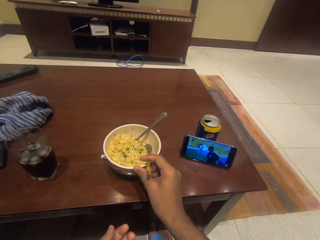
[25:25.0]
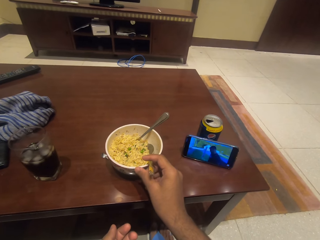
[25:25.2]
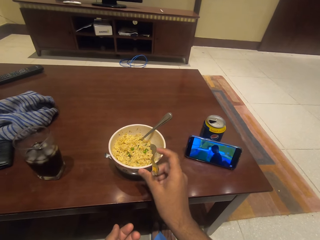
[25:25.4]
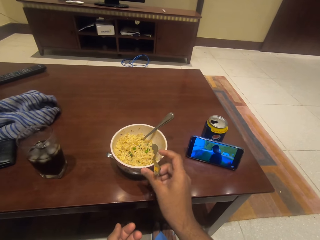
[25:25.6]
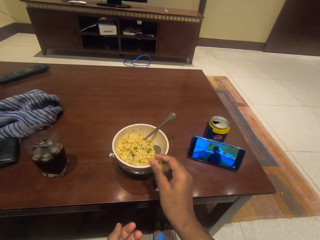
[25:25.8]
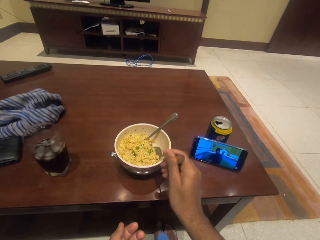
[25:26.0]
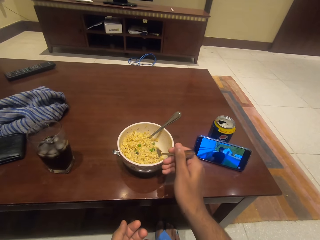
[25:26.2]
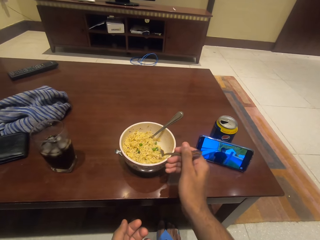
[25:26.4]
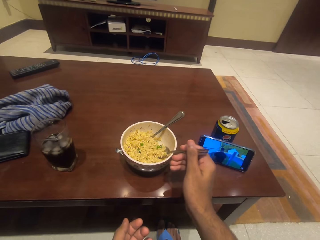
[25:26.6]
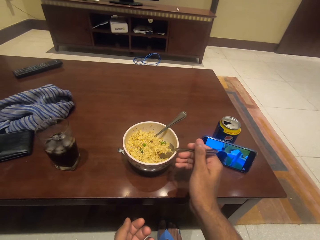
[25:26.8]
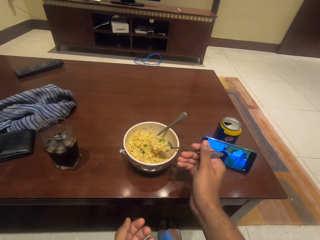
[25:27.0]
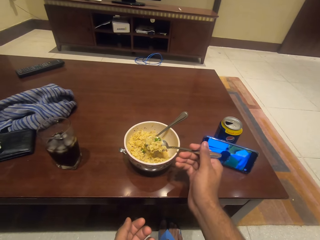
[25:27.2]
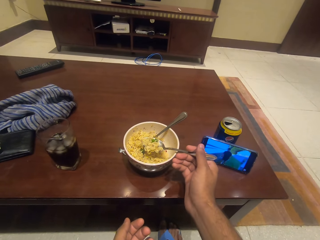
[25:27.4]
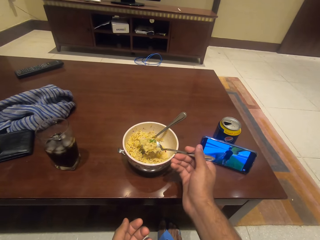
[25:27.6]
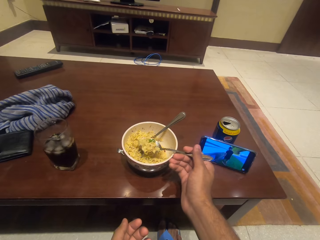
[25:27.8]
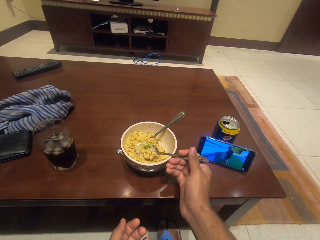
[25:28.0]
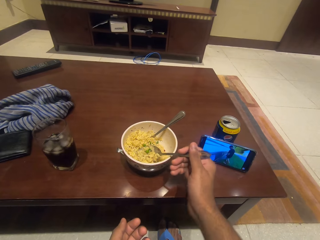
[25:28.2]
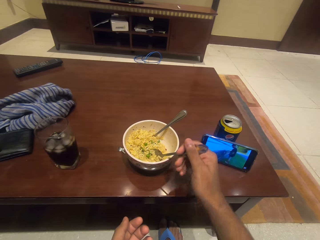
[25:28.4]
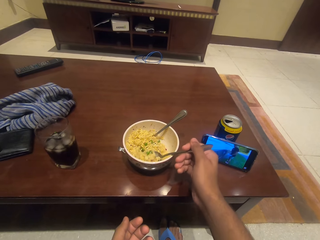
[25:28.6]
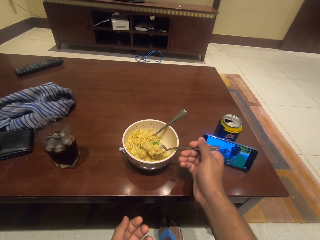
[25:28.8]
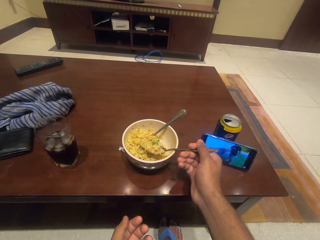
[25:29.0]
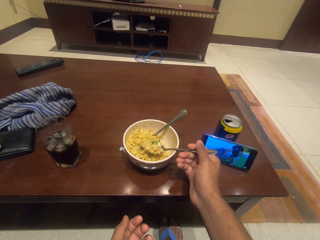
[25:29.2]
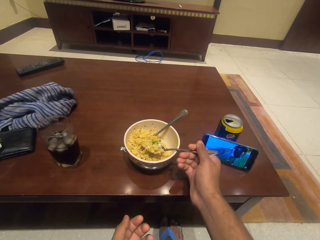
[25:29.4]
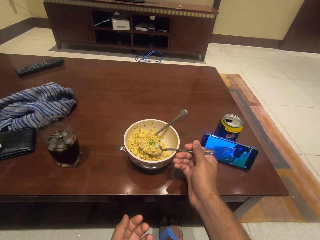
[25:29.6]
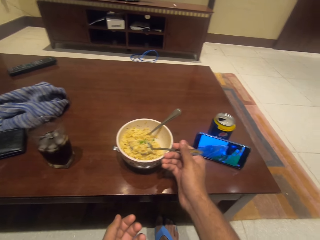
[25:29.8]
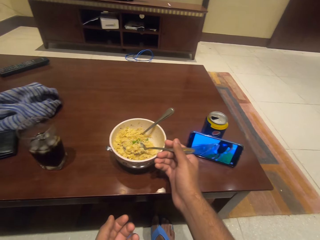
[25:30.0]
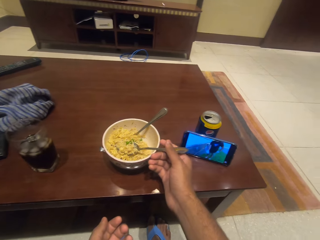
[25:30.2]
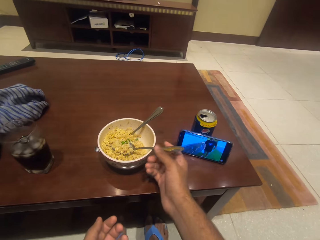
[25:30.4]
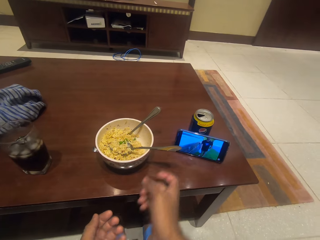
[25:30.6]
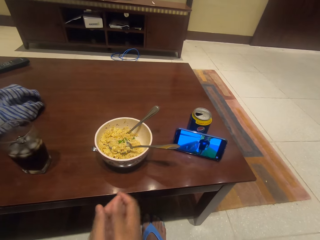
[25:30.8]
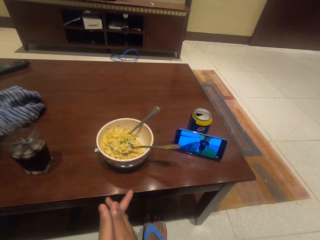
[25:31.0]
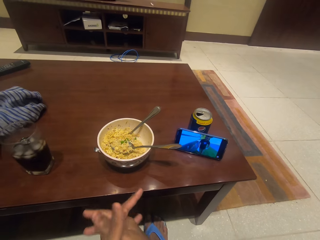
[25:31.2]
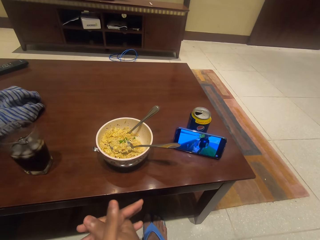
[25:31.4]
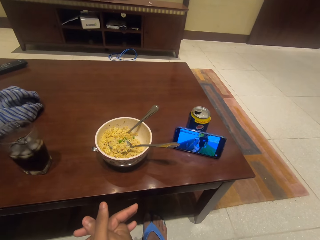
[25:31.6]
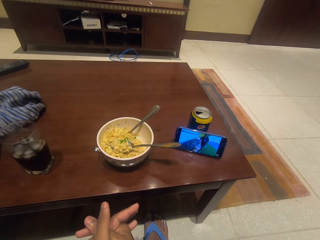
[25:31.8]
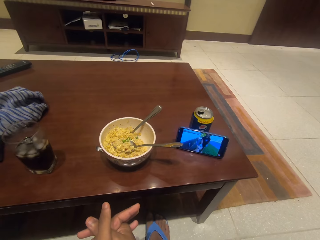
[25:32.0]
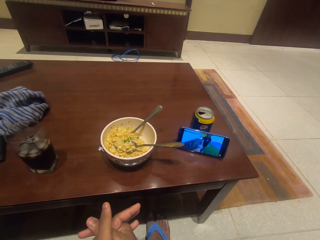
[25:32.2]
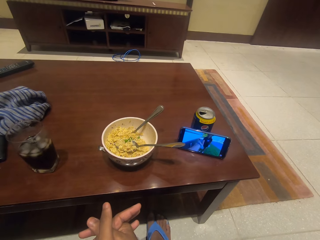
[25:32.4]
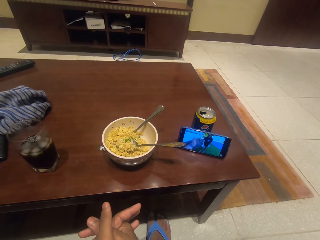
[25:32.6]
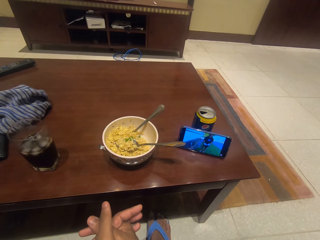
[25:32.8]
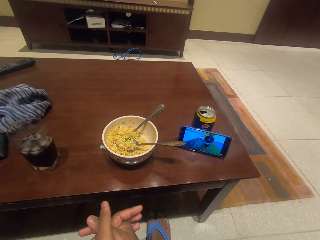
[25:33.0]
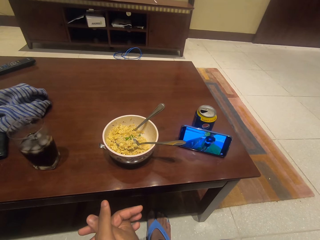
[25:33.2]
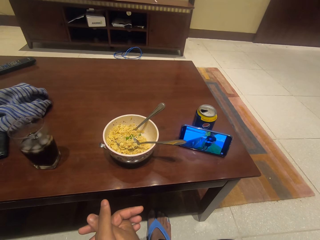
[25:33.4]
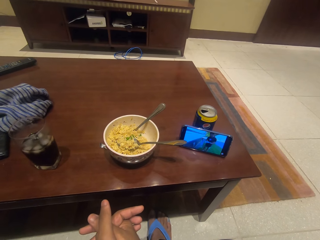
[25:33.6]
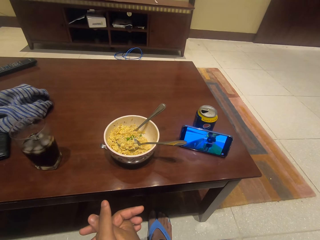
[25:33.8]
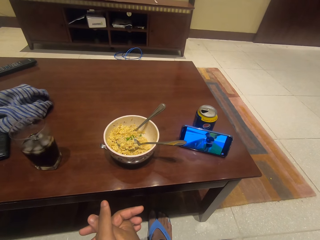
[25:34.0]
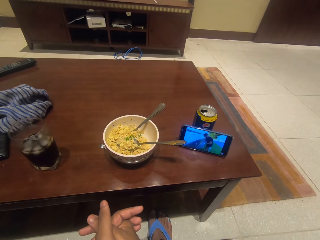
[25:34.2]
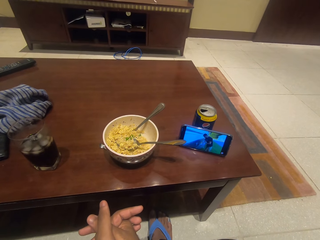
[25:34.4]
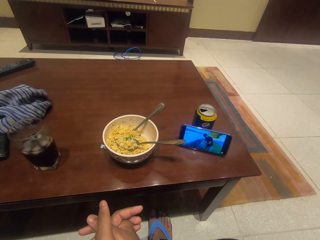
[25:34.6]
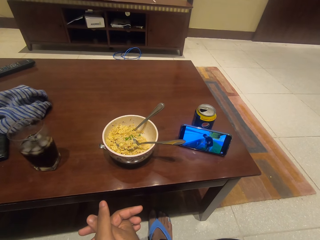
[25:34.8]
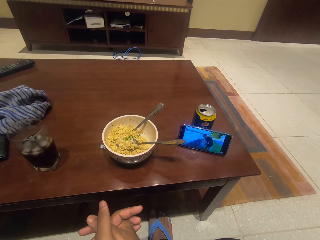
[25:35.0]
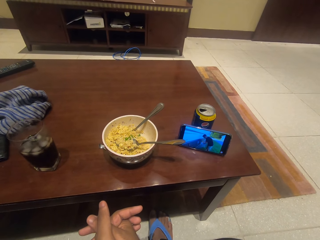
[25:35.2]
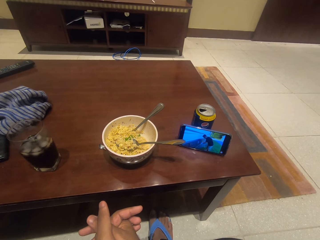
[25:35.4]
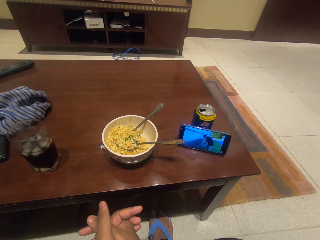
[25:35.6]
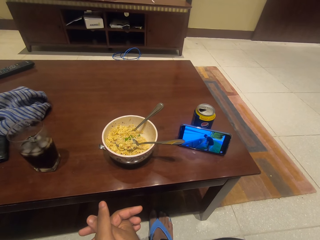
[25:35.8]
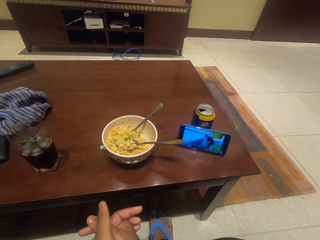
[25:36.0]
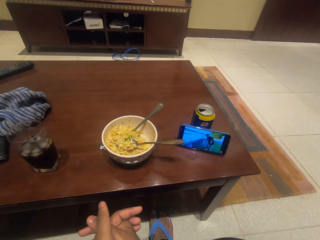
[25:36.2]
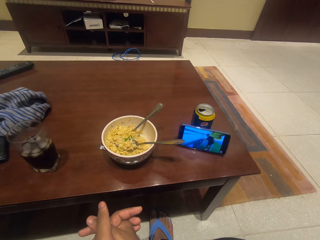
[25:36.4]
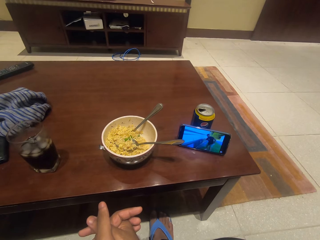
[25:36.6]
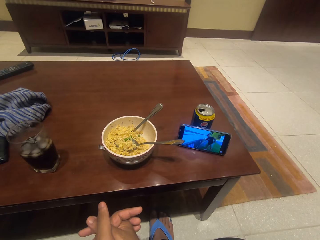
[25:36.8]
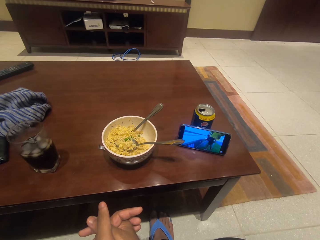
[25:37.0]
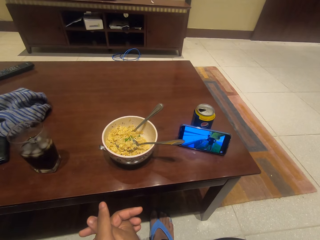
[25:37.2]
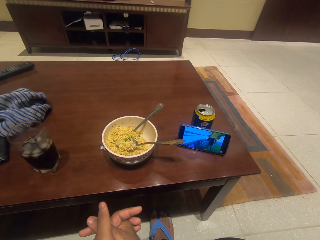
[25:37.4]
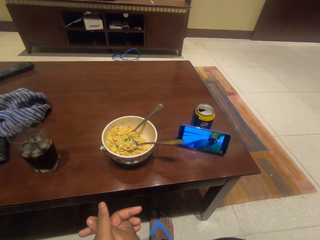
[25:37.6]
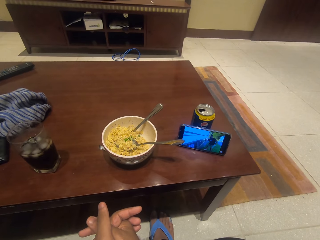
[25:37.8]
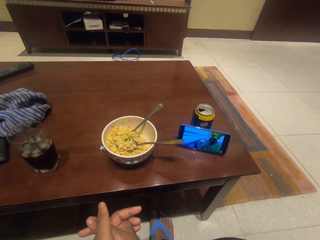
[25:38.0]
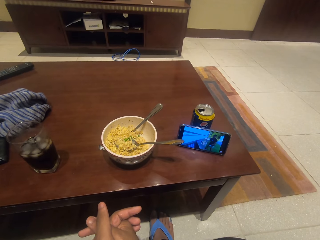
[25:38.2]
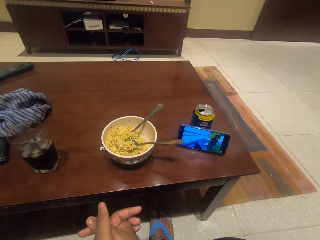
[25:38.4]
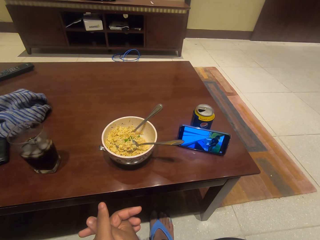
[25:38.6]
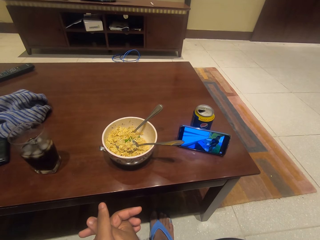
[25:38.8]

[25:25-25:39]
The camera wearer scoops noodles from the bowl with a spoon. He puts the spoon in the bowl with food. He folds his fingers together. He watches the movie on the phone.

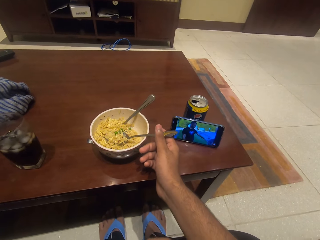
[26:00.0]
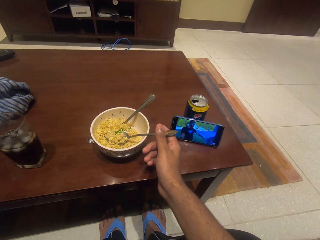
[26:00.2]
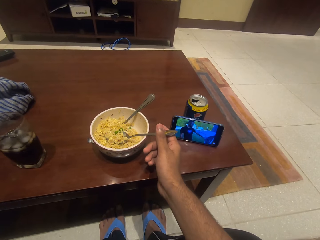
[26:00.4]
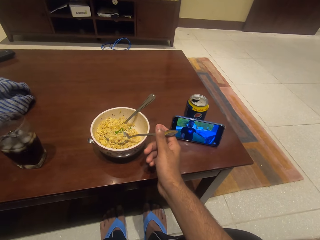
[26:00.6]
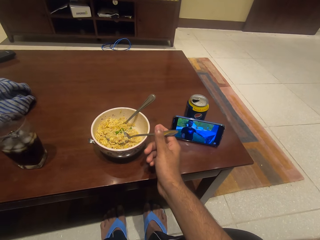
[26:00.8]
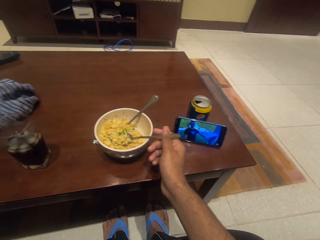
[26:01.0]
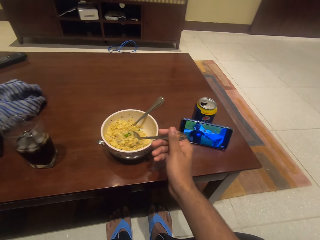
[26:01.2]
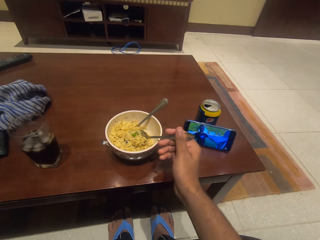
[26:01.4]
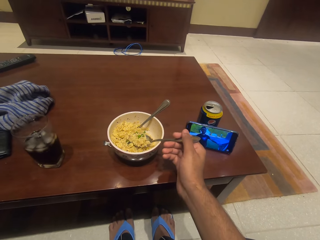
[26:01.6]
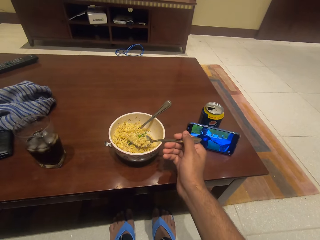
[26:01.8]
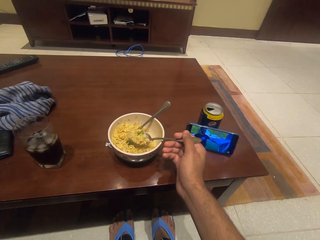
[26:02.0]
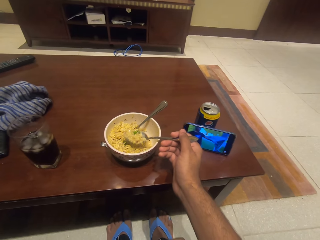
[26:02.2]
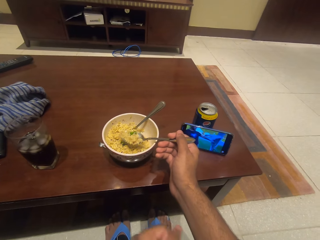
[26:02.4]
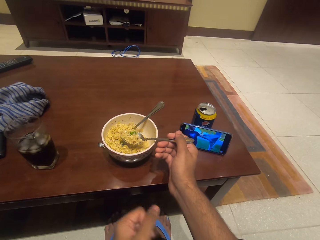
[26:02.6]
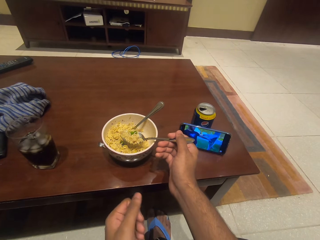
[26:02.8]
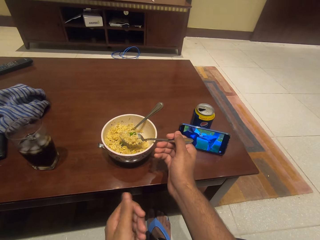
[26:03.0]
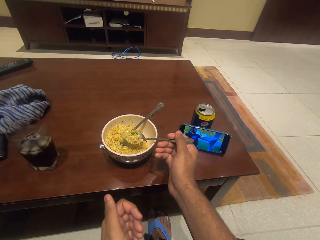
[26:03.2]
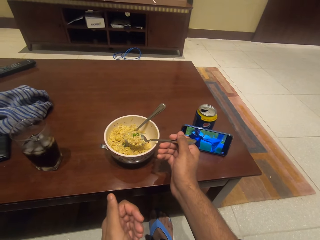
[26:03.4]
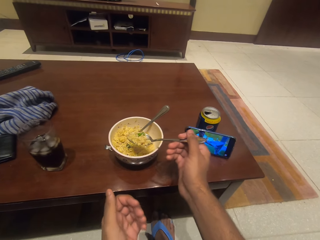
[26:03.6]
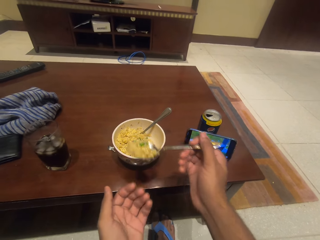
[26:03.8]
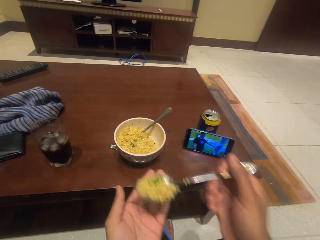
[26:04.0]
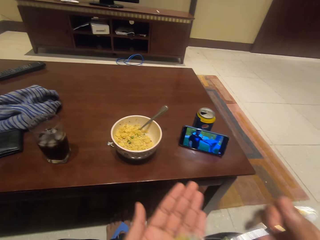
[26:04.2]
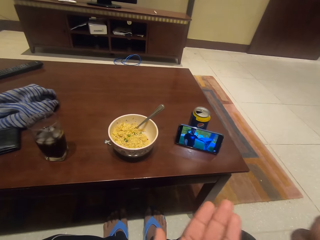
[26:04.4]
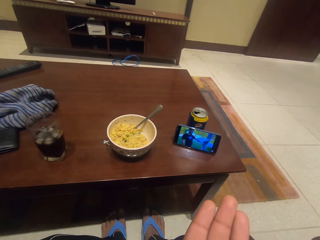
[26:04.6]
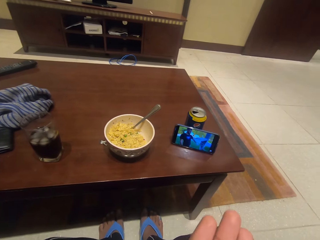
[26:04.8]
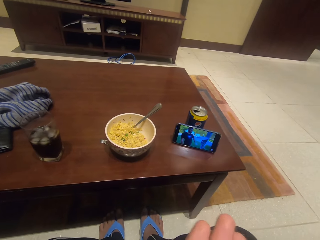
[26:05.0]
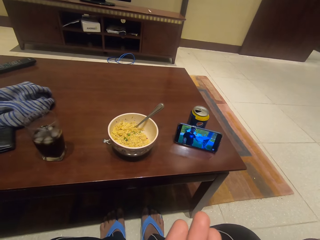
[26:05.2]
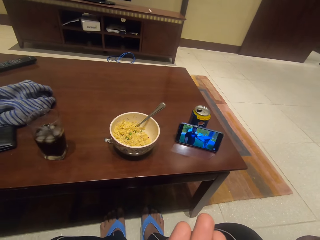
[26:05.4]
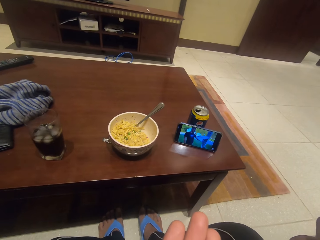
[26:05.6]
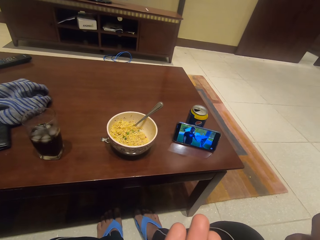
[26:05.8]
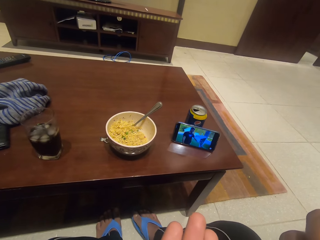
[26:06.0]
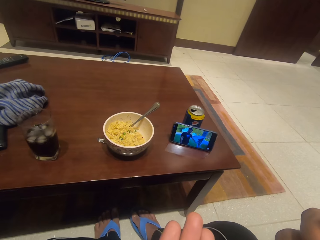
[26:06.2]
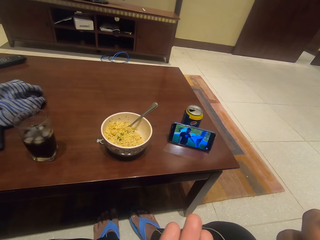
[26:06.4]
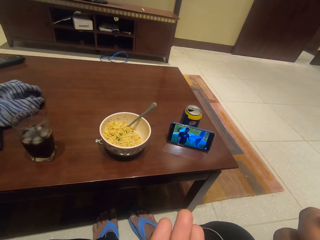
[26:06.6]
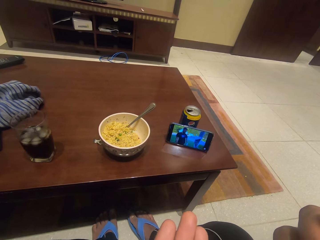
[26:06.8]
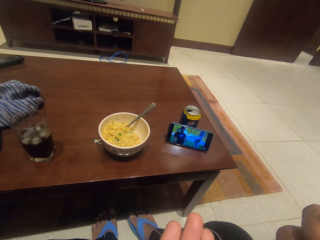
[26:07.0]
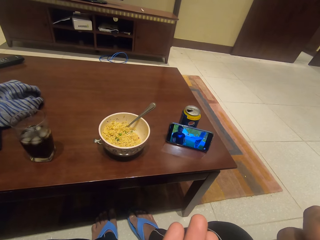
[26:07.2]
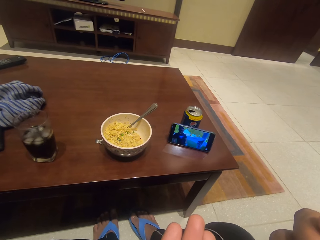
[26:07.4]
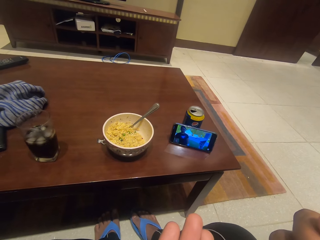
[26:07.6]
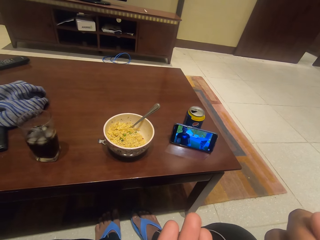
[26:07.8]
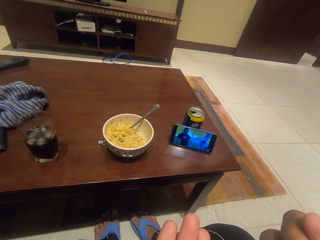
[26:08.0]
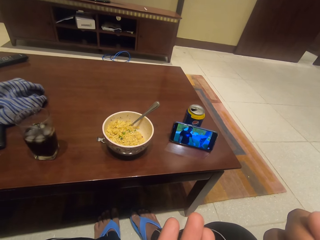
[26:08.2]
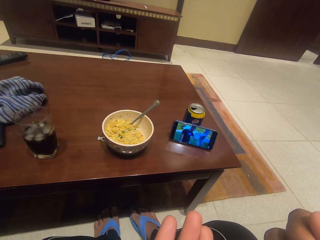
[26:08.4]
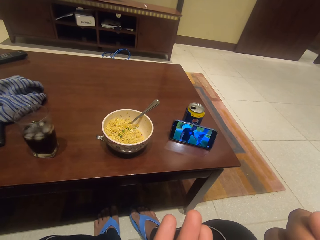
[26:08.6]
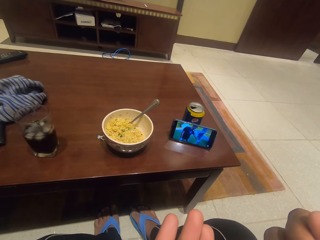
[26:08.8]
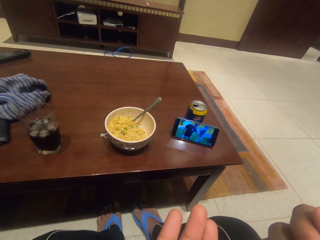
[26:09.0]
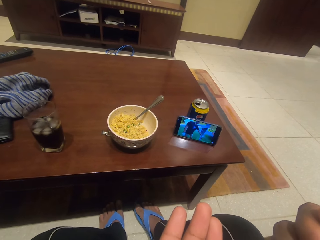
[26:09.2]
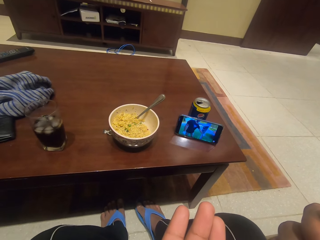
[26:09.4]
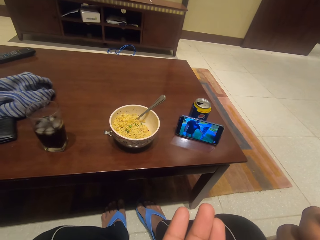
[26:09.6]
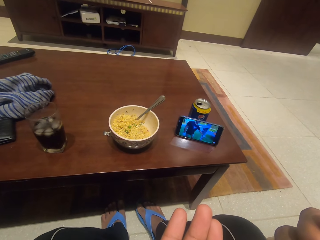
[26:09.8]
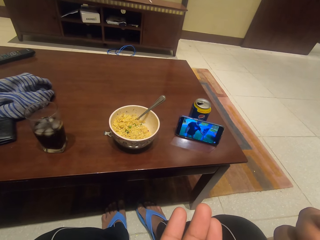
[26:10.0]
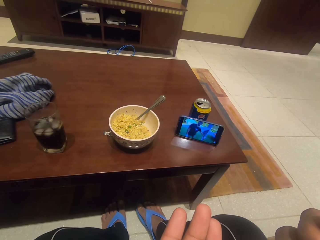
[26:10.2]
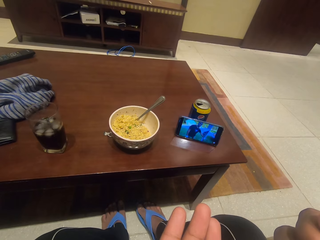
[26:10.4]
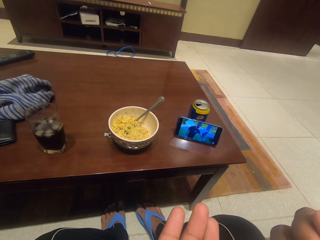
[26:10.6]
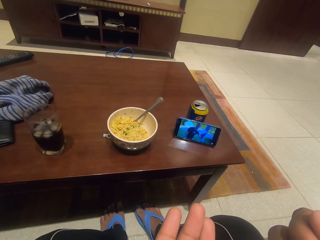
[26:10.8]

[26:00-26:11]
The camera wearer picks up the spoon in the bowl with noodles. They bite the noodles on the spoon.
